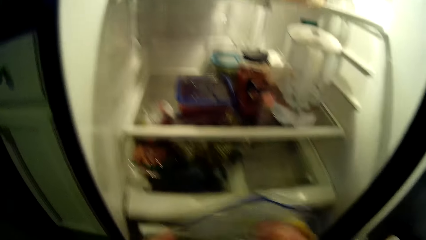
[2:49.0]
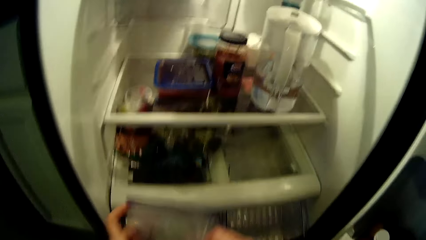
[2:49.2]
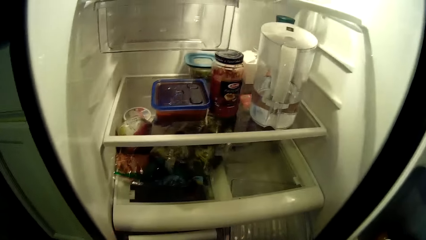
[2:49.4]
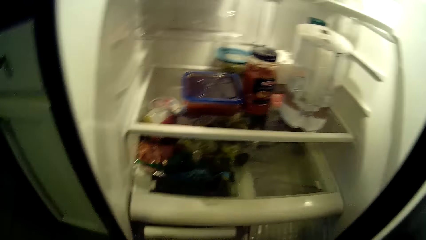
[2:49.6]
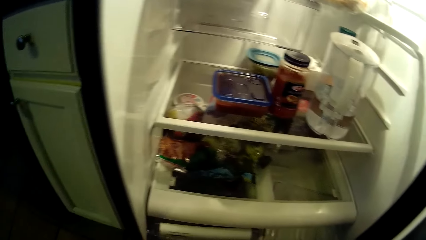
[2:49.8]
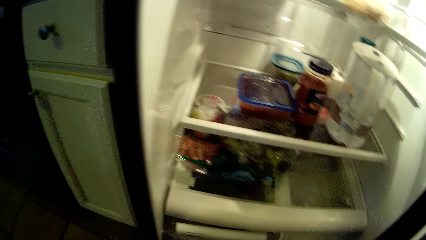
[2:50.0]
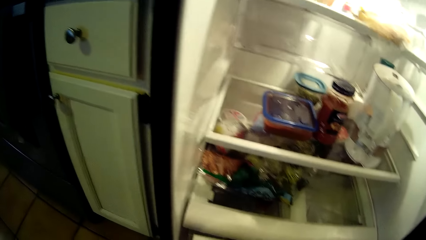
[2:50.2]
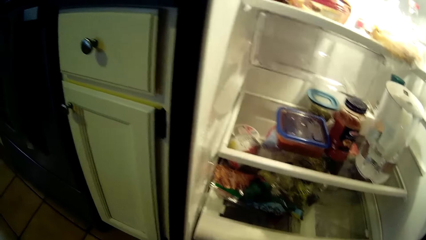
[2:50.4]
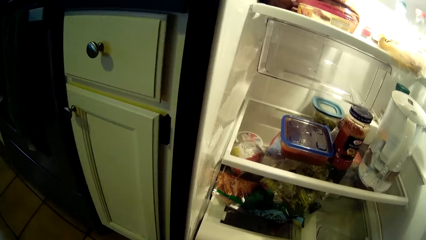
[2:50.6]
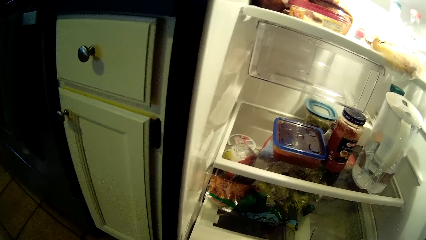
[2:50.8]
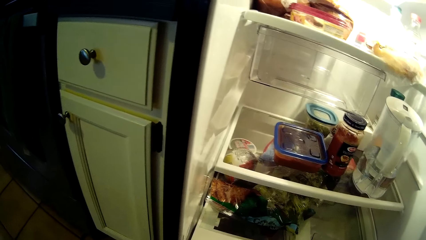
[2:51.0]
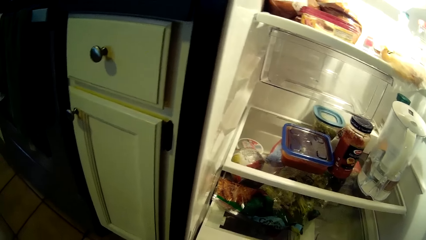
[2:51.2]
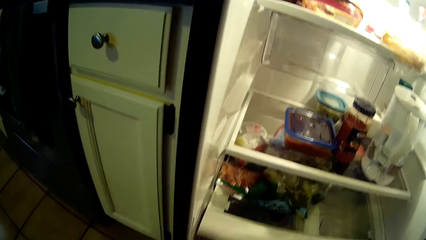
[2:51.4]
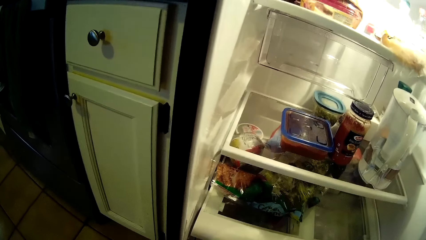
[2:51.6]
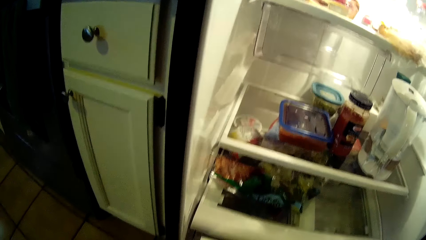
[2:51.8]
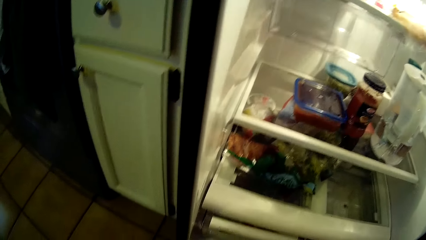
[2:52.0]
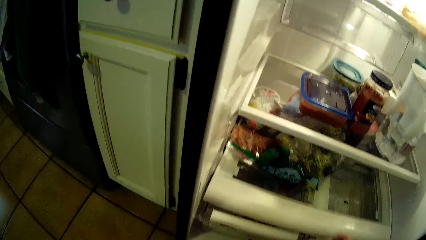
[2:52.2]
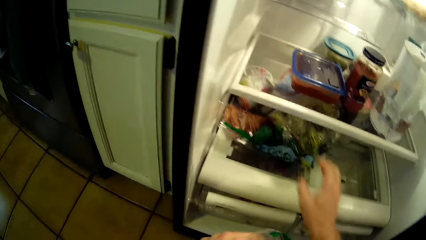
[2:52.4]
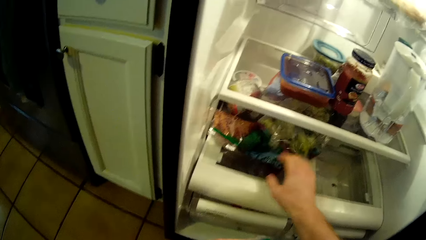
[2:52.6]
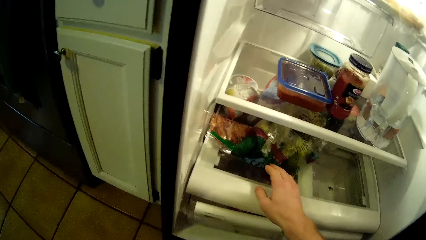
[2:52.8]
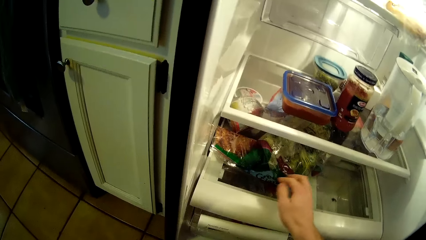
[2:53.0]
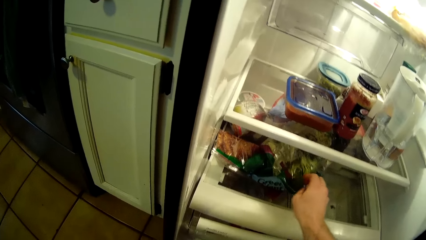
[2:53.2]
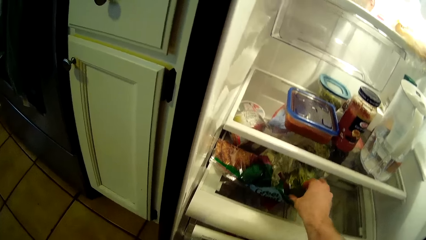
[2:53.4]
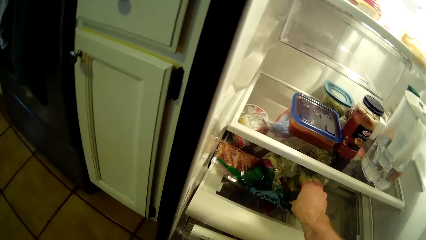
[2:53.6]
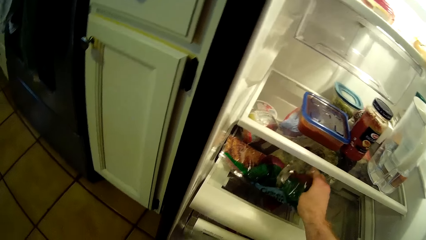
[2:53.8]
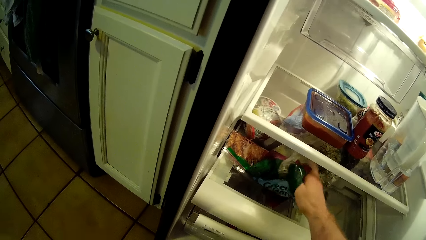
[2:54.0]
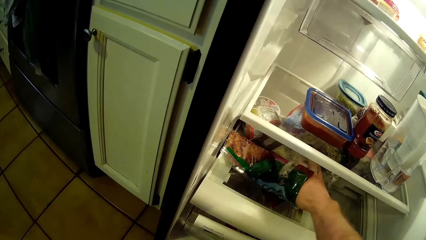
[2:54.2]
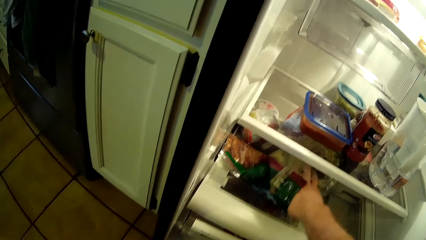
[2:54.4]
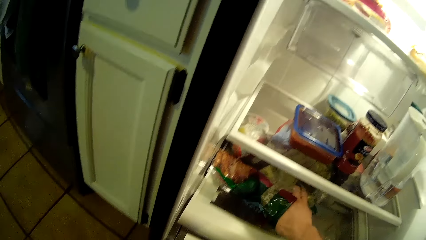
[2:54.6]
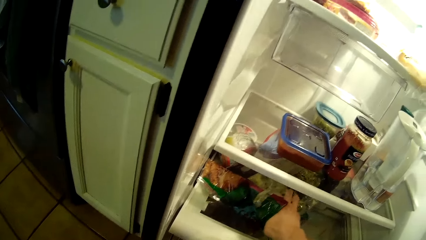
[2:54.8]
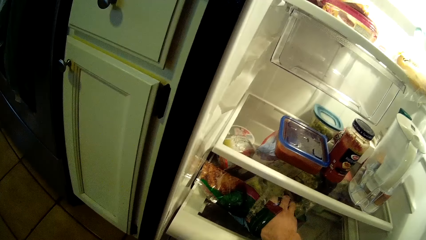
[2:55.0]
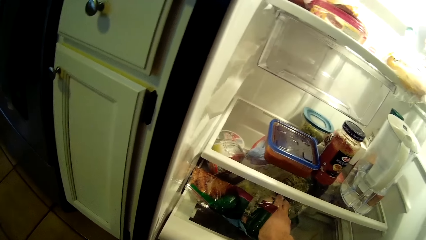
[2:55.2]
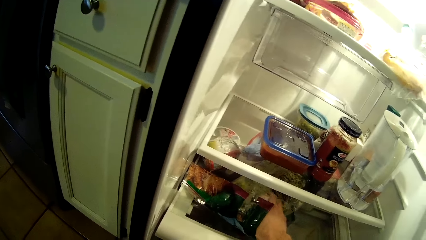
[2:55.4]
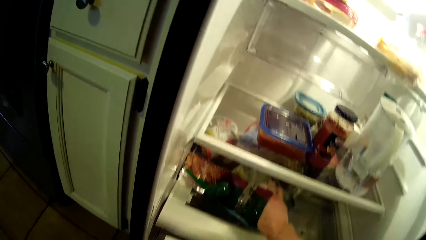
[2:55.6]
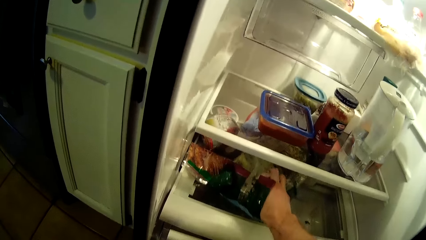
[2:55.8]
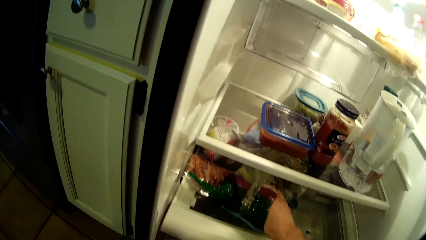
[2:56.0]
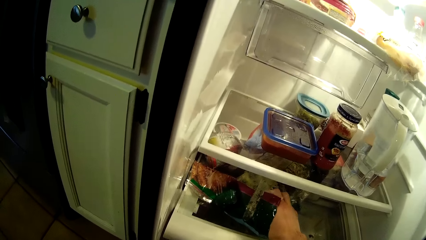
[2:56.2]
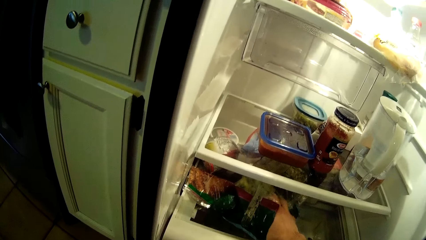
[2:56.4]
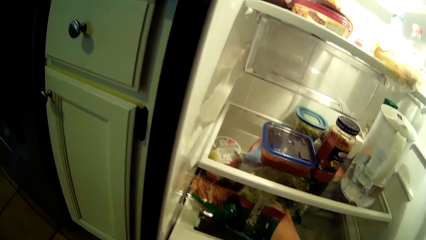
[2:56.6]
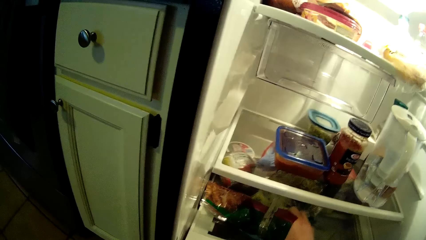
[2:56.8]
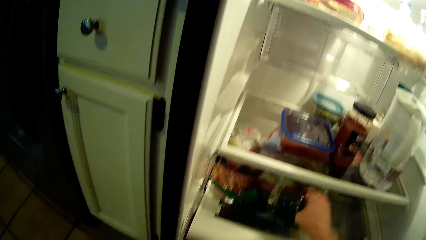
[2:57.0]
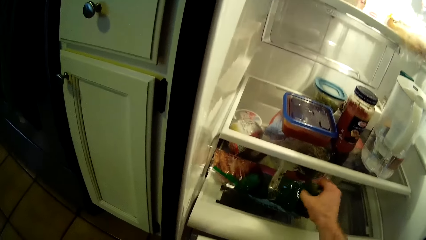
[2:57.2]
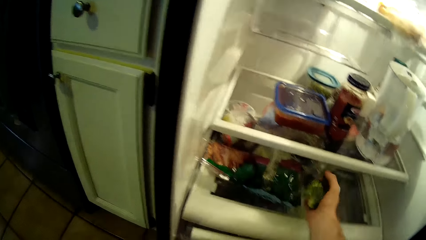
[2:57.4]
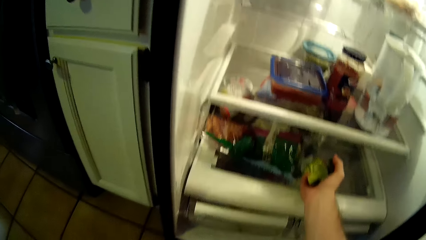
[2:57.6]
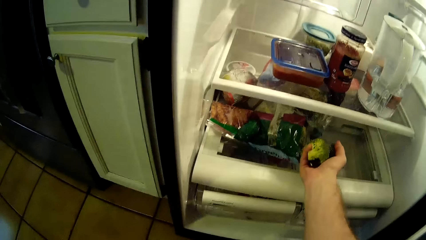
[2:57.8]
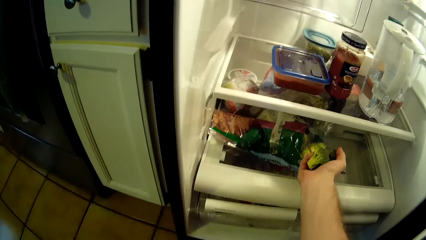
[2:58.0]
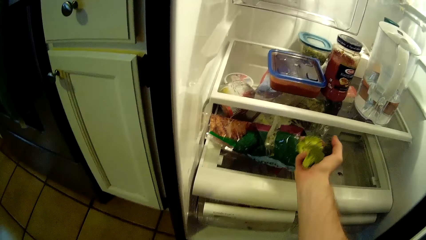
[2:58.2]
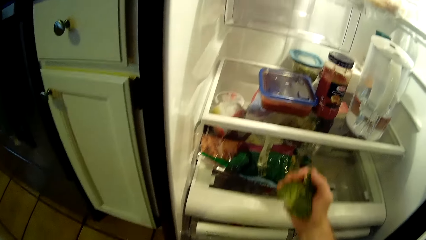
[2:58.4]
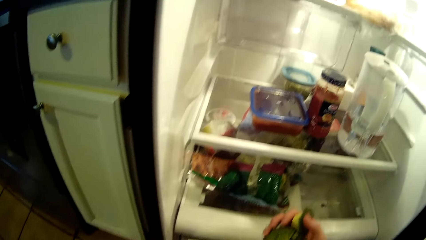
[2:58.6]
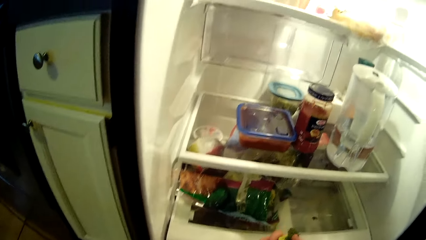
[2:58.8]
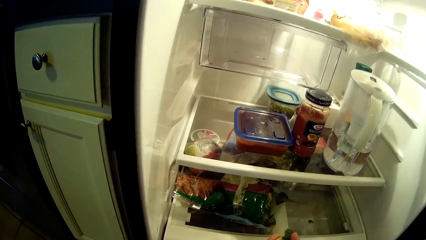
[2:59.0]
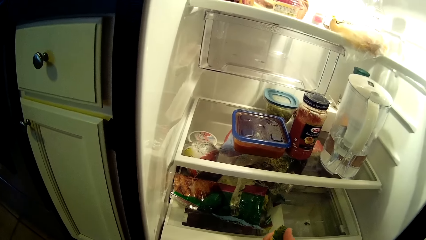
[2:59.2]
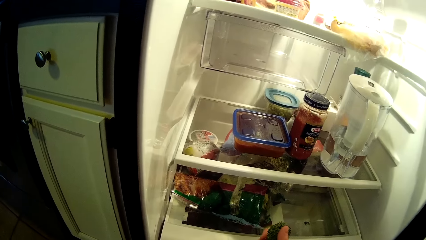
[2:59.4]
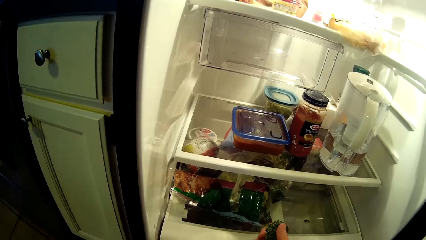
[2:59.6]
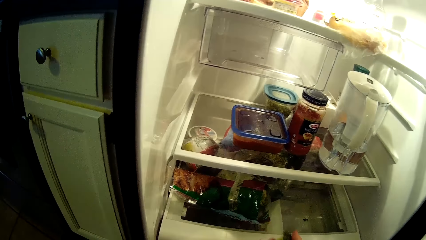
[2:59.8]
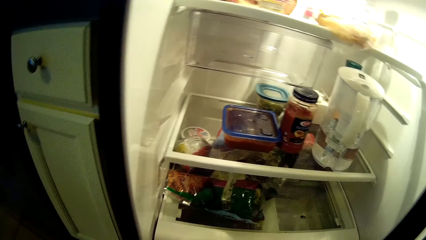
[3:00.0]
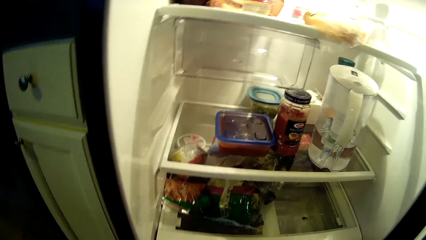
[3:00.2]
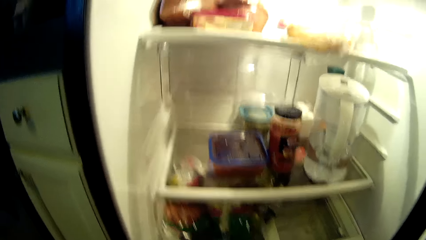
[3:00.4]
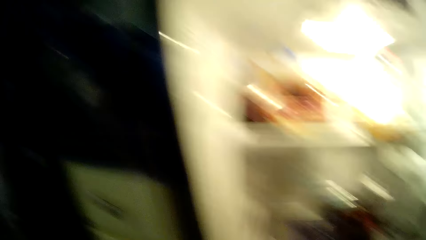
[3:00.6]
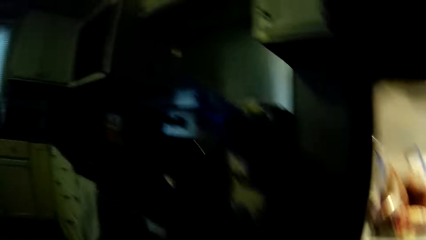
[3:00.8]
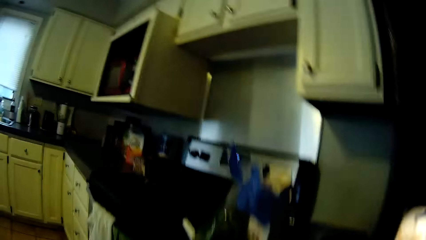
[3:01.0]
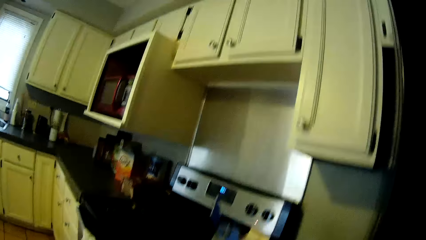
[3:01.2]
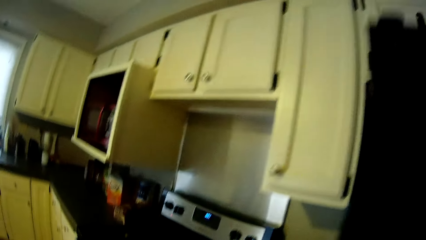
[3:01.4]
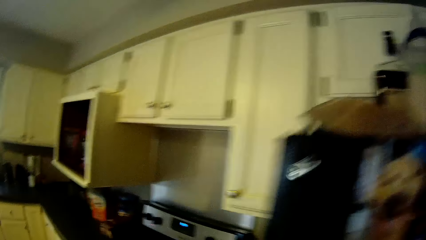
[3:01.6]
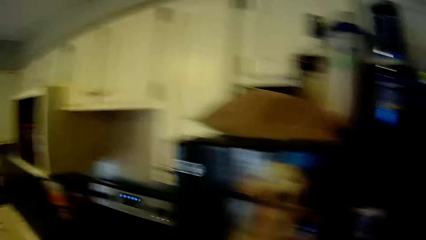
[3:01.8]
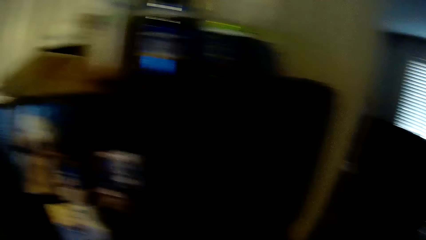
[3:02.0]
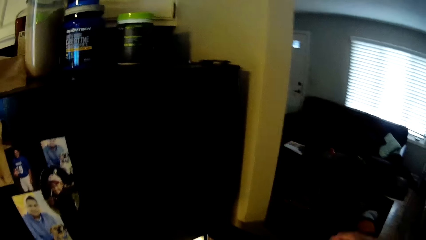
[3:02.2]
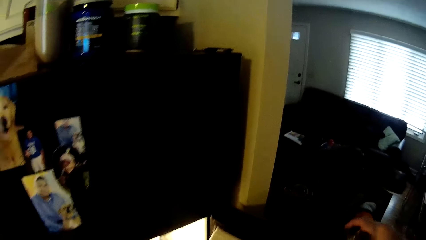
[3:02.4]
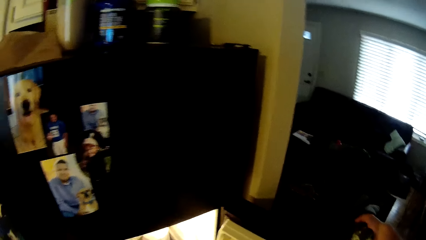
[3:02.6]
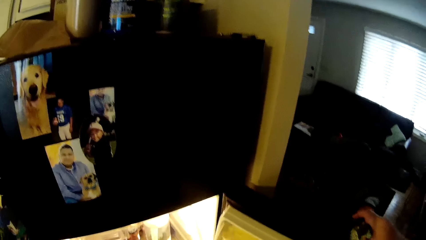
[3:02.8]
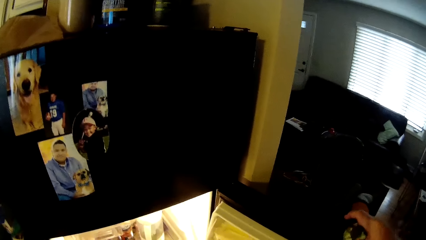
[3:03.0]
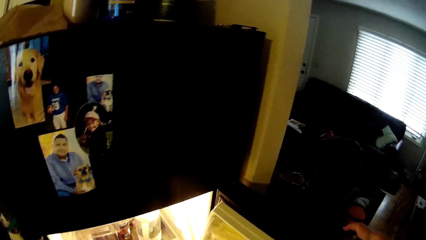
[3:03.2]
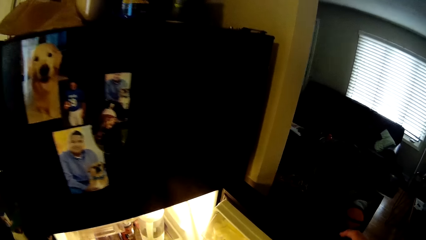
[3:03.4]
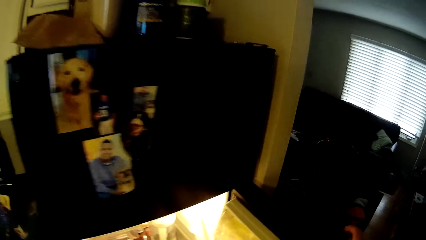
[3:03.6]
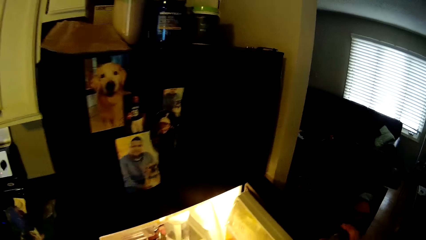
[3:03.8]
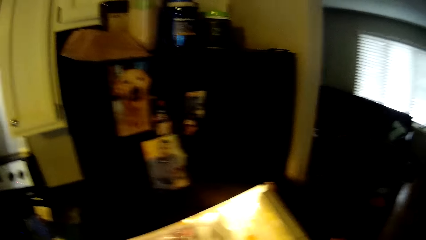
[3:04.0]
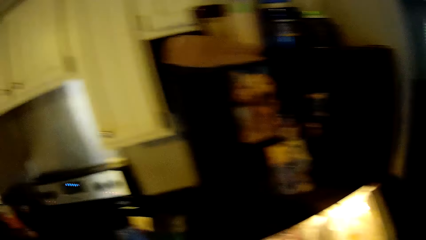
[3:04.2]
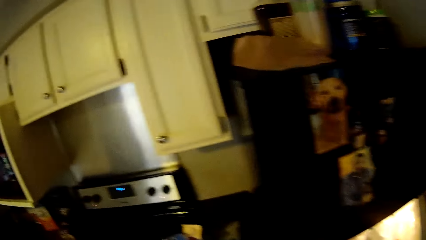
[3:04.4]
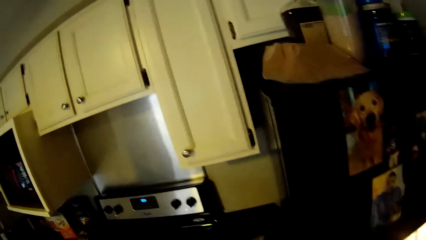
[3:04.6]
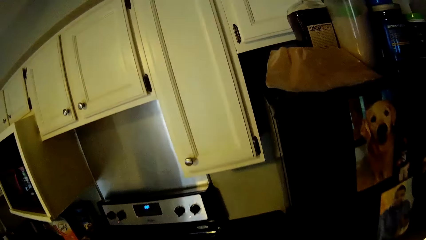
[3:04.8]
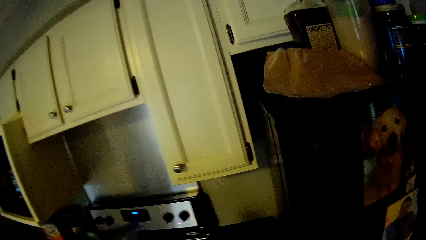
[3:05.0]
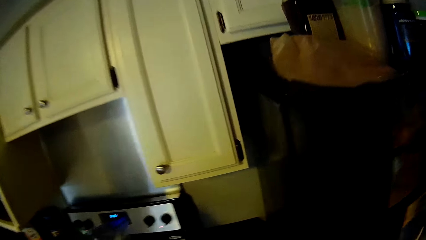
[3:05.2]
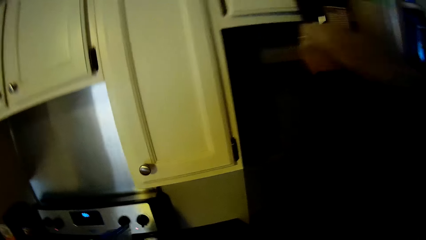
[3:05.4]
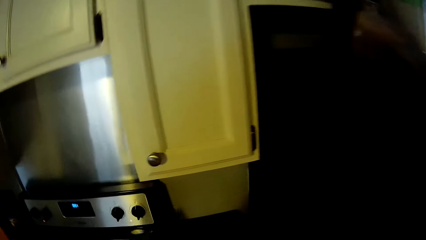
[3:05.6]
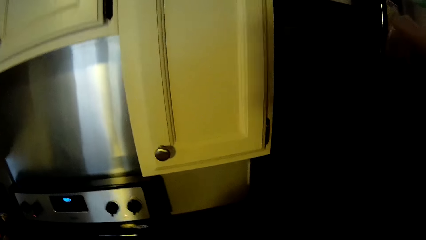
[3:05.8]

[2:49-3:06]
The camera wearer lifts a packet of something upwards. He looks in the fridge. He holds a packet of broccoli in the fridge. He picks fruits from a sachet in the fridge with his right hand. He puts his hand in the packet of broccoli in the fridge. He scoops broccoli in the packet in the fridge. He holds the broccoli. He looks in the fridge. He holds the broccoli. He looks in the fridge. He looks around. He closes the fridge. He looks around. He puts the packet of something on the countertop.
